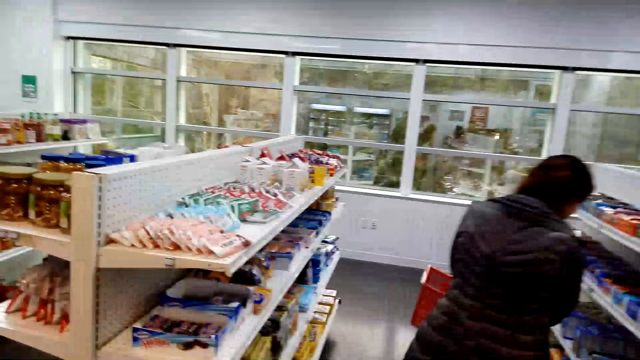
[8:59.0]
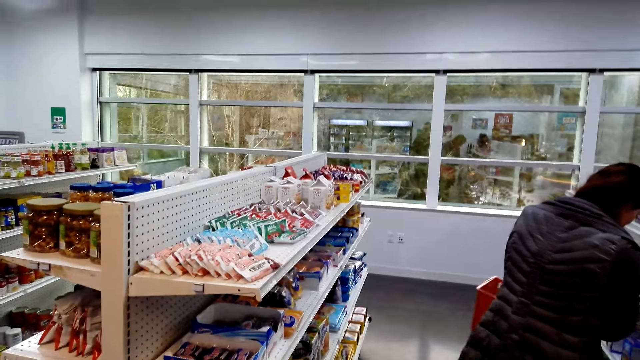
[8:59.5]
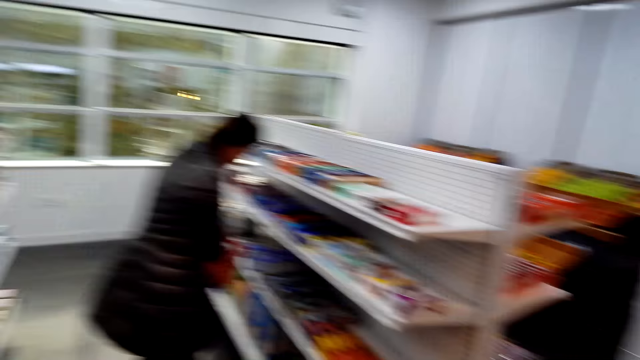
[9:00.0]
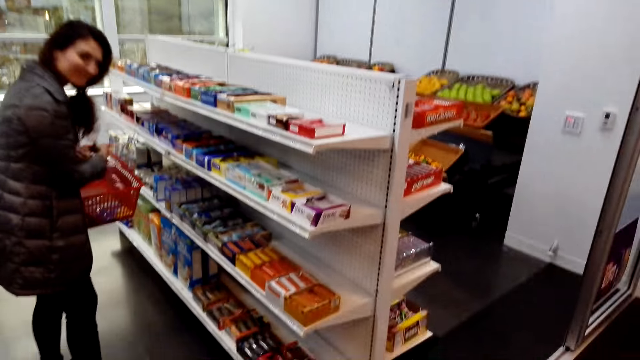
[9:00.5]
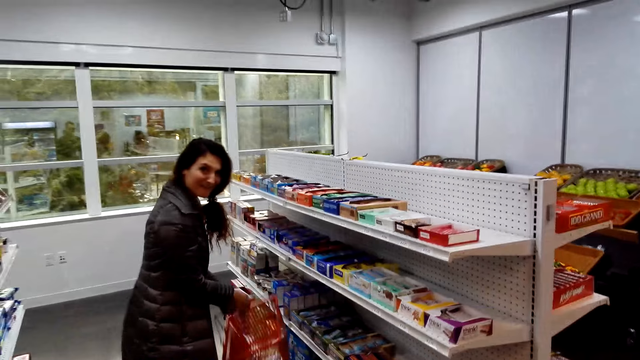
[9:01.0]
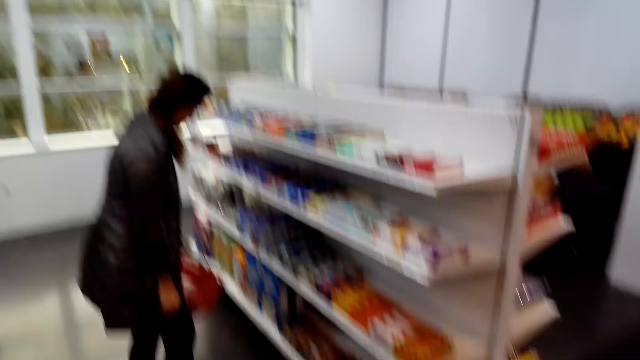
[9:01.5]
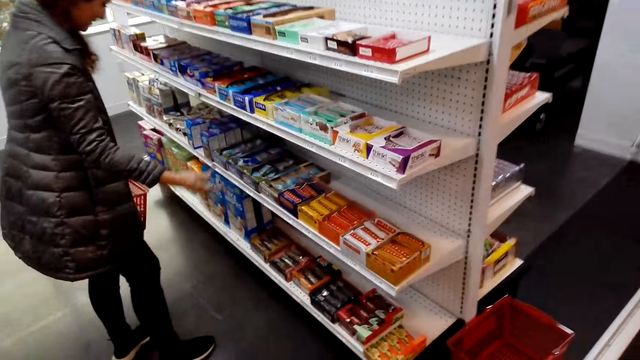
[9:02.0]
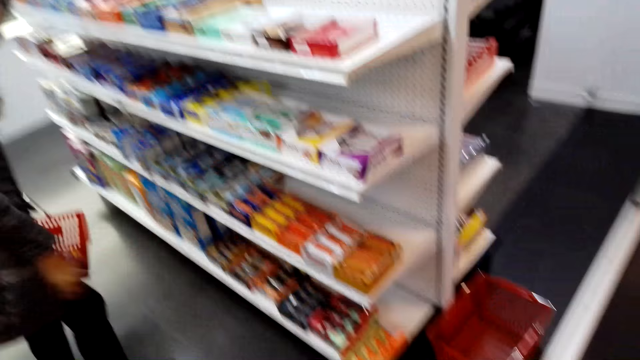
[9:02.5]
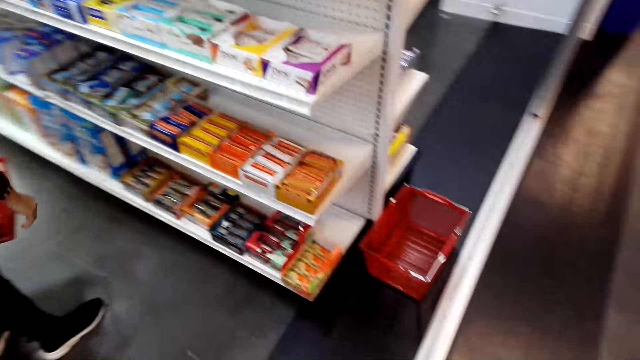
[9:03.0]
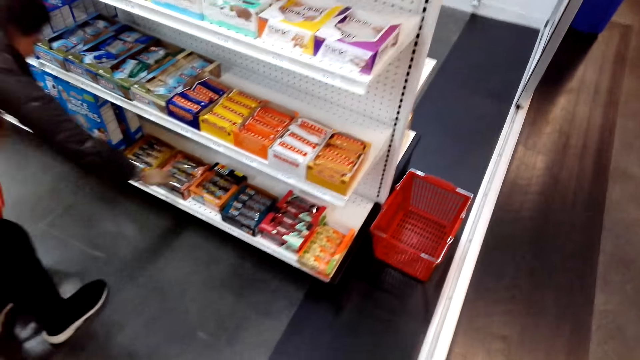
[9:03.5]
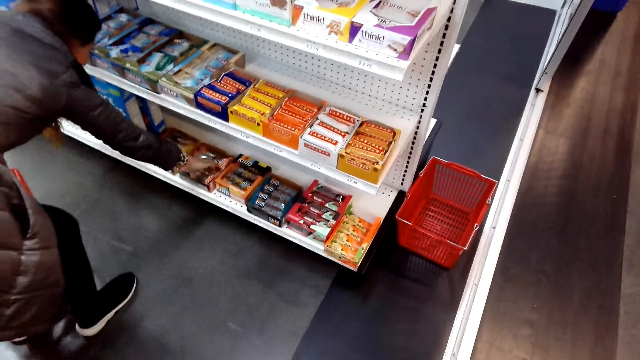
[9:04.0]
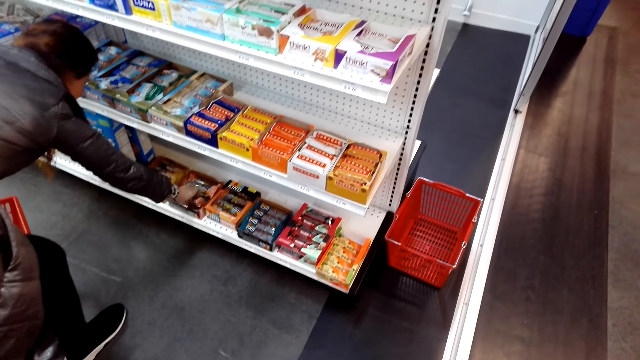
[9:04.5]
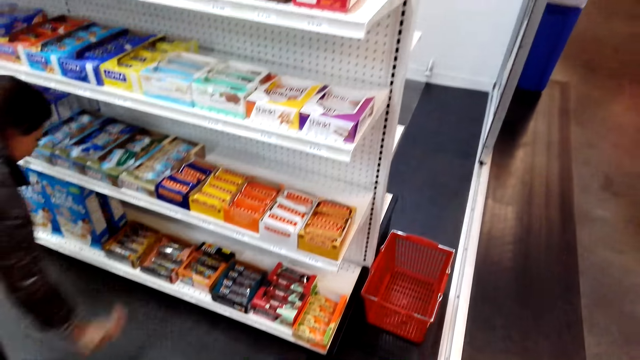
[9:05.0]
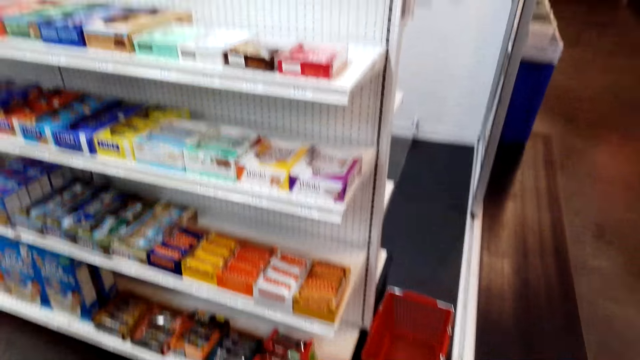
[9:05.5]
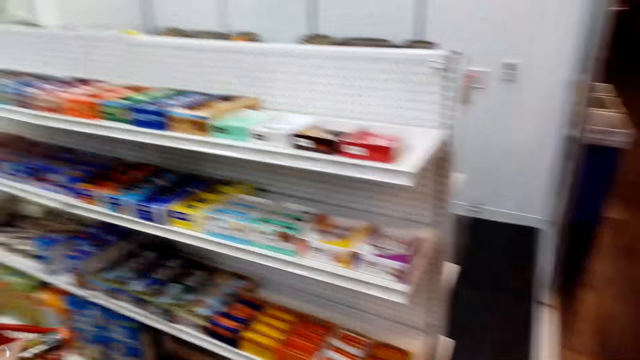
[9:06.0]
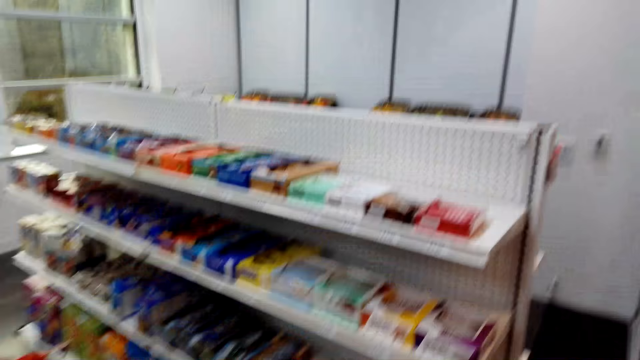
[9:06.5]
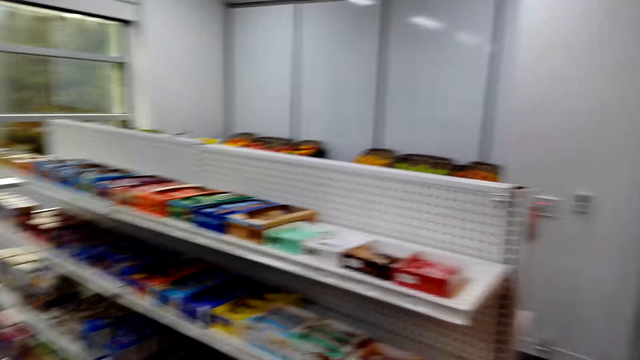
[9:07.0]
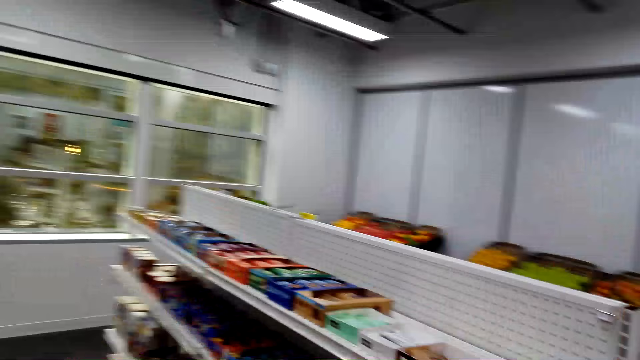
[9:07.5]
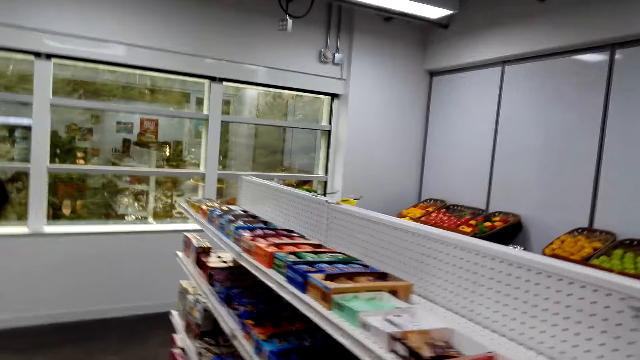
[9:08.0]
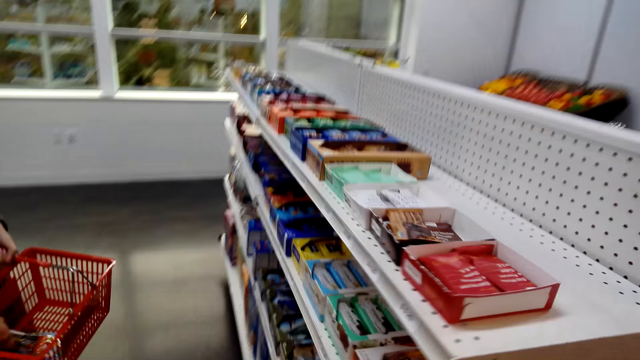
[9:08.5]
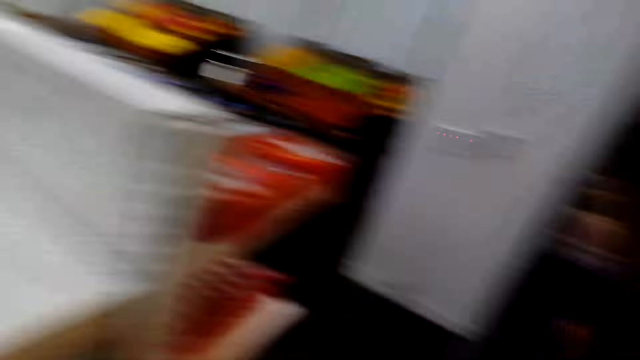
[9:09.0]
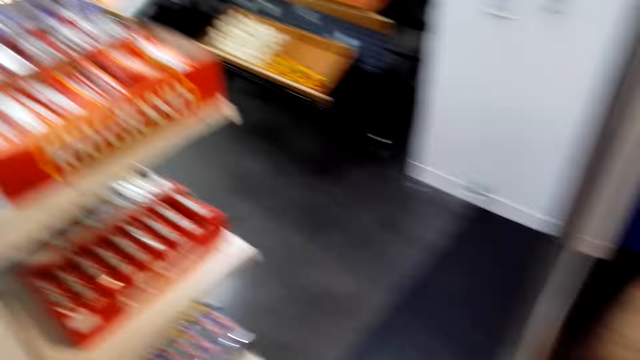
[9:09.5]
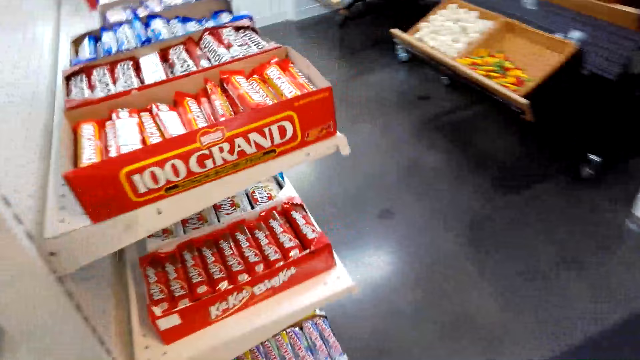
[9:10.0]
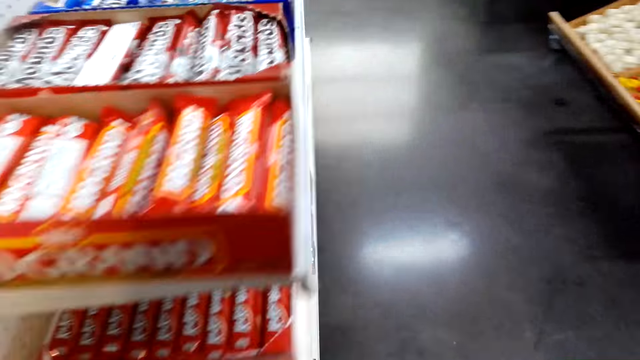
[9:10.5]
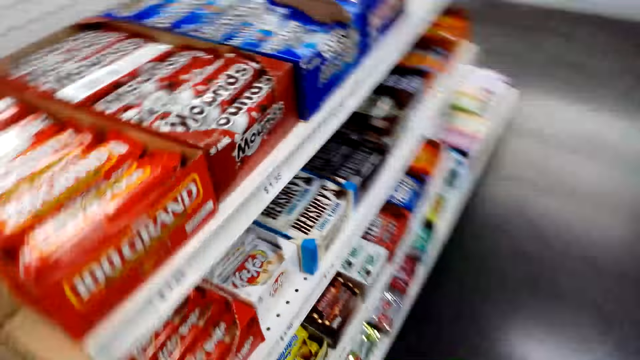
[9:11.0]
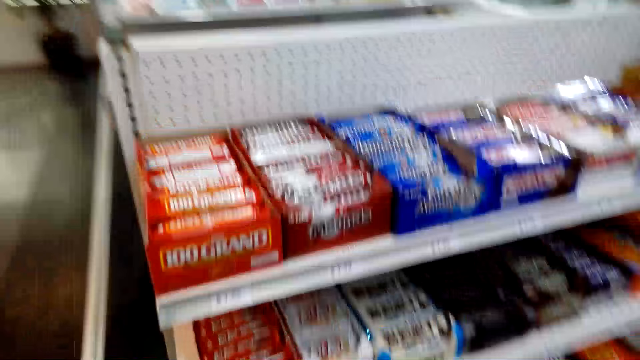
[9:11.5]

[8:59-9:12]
The camera wearer speaks to the cashier. They look at the woman. A person moves the tray down. The woman speaks to the camera wearer. The person moves the hand to the shelf. The person takes the packet of something. The camera wearer speaks. The person moves the hand in the tray. The camera wearer walks.

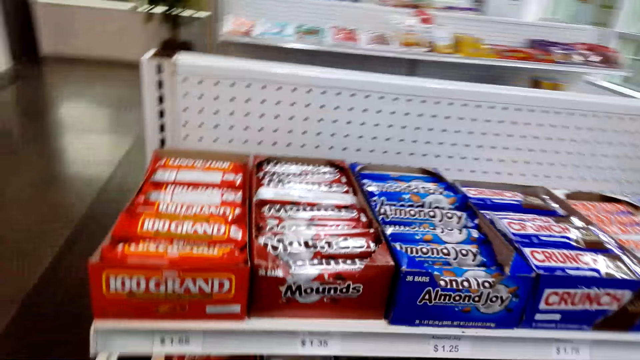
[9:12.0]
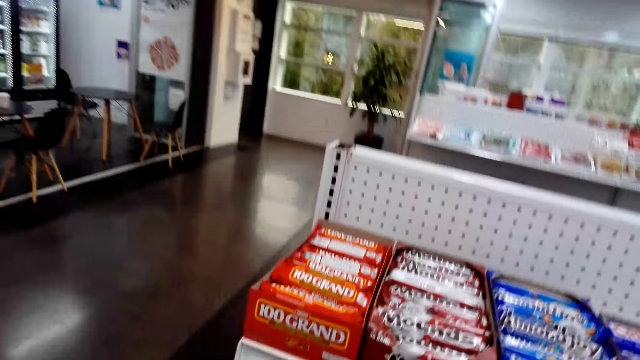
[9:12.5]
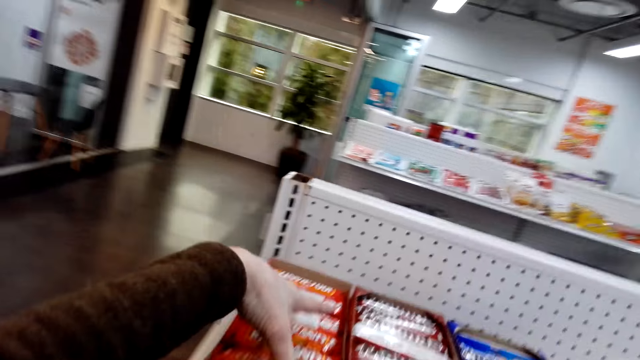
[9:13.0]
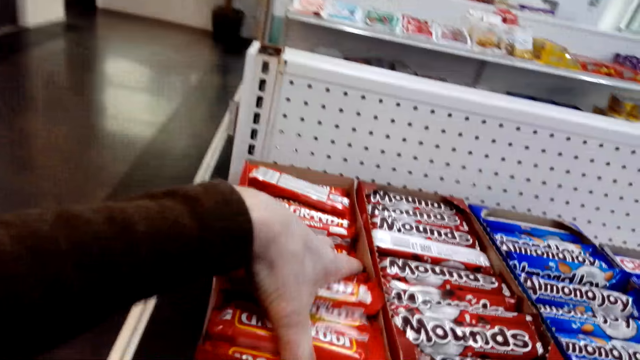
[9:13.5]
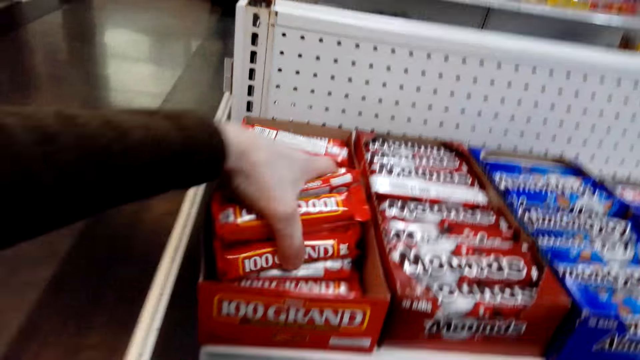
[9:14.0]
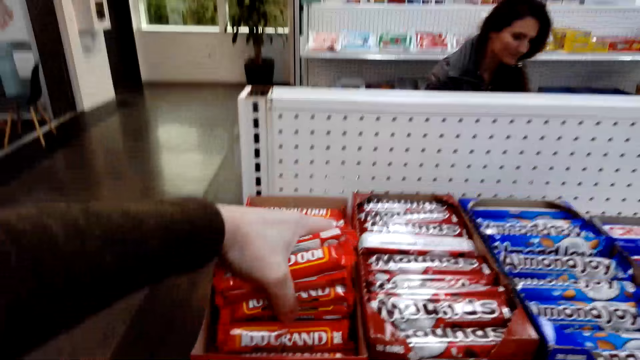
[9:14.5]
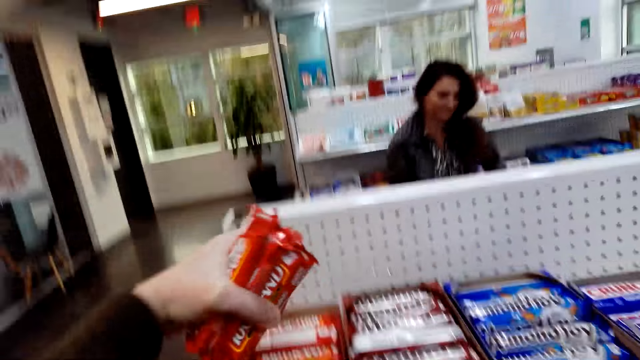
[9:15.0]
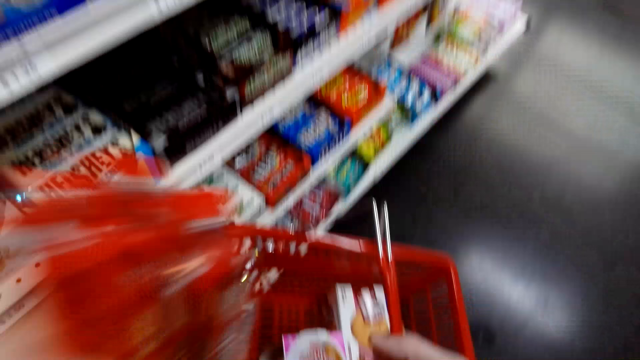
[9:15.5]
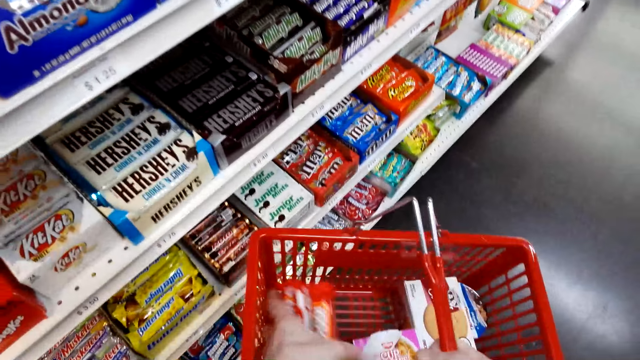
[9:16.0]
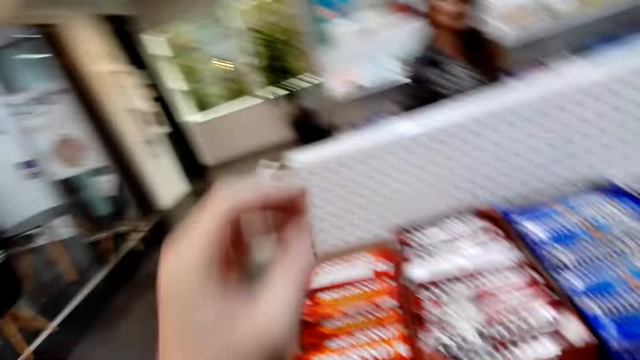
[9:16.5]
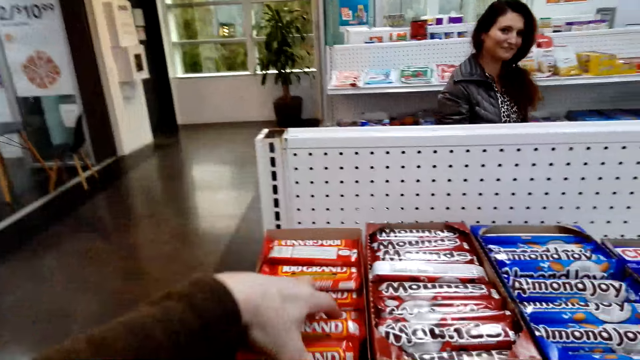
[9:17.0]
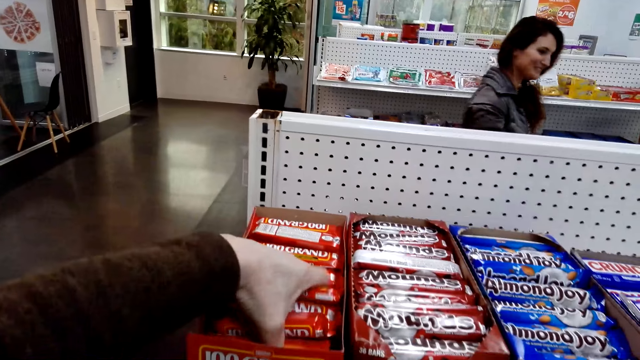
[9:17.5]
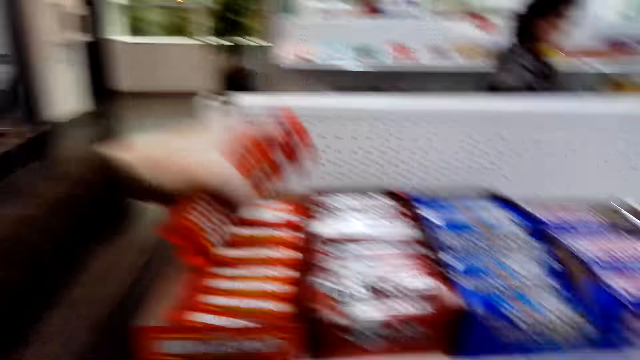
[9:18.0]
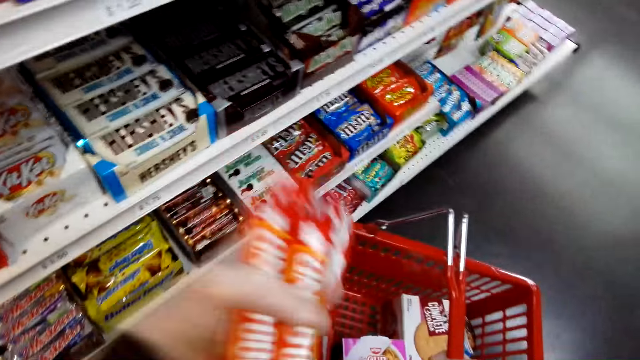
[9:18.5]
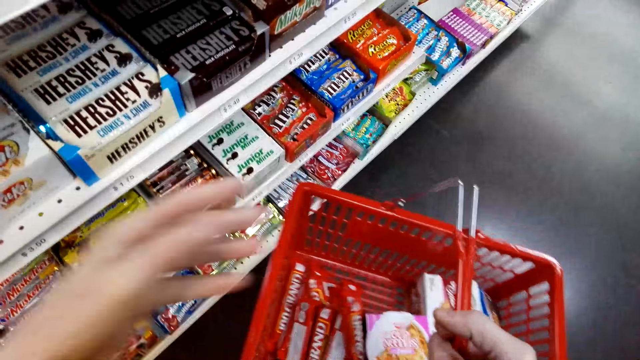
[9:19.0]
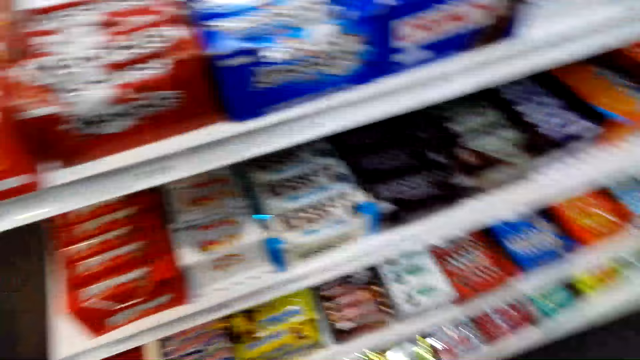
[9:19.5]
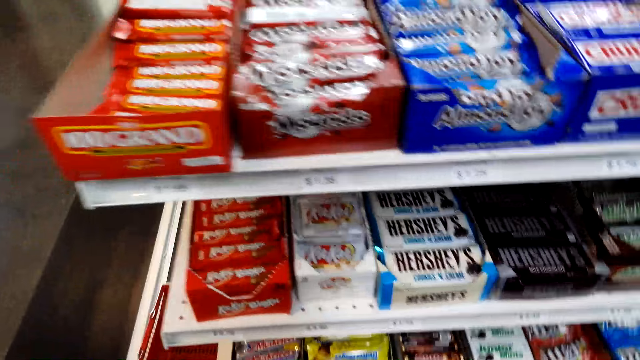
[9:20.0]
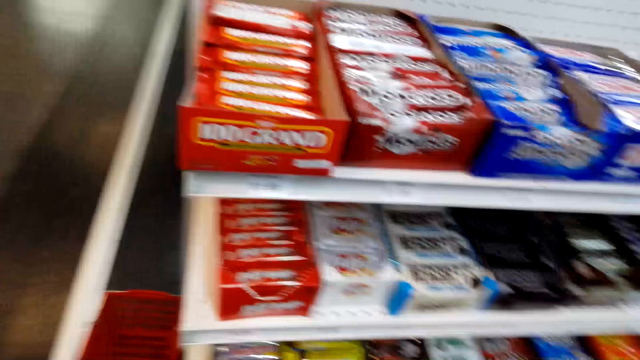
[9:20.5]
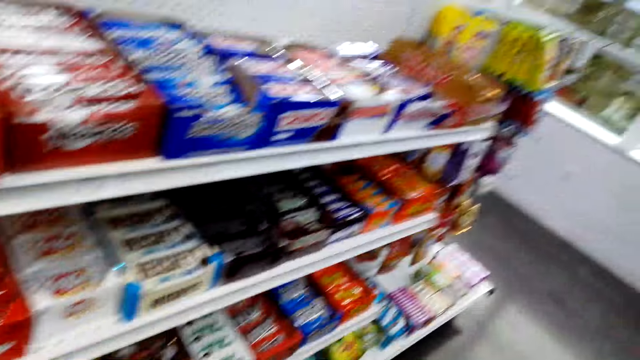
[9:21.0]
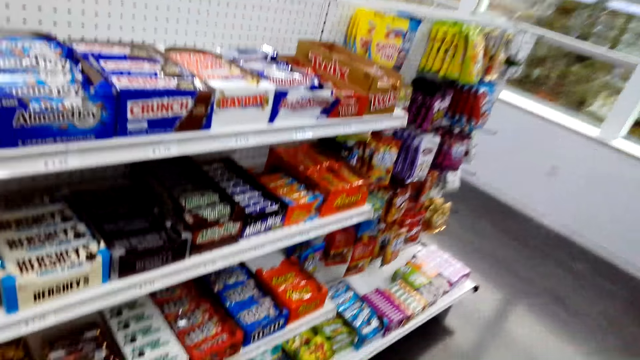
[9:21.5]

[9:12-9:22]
The camera wearer picks some 100 Grand chocolates from the shelf. They place the 100 Grand in the shopping basket. They pick more pieces of 100 Grand and place the 100 Grand in the shopping basket.
